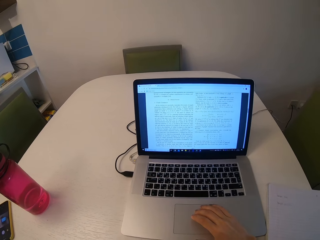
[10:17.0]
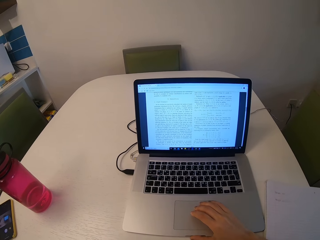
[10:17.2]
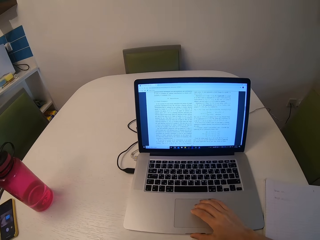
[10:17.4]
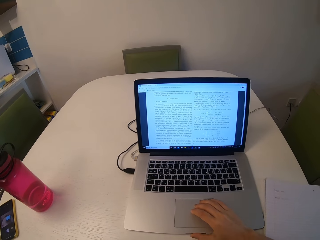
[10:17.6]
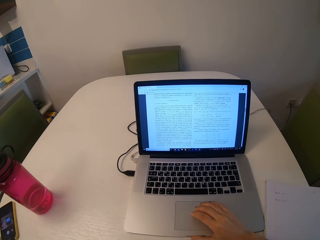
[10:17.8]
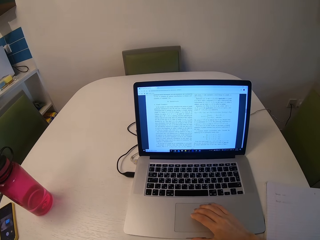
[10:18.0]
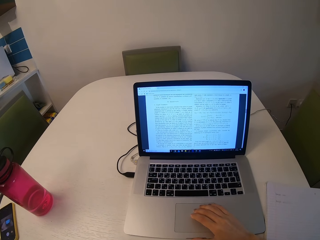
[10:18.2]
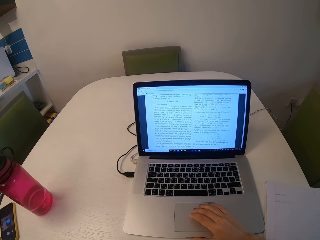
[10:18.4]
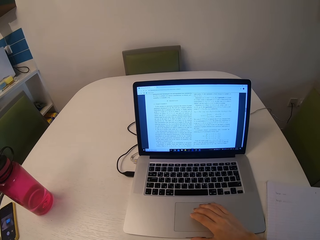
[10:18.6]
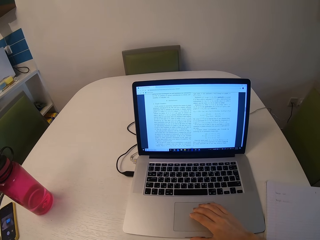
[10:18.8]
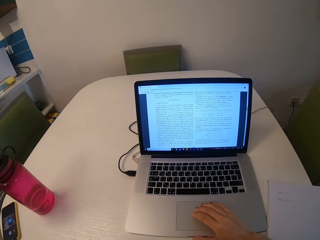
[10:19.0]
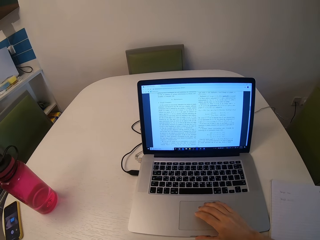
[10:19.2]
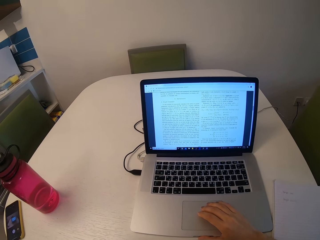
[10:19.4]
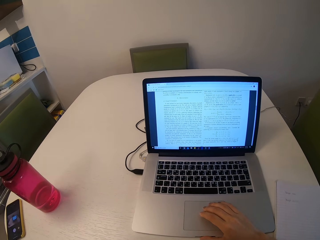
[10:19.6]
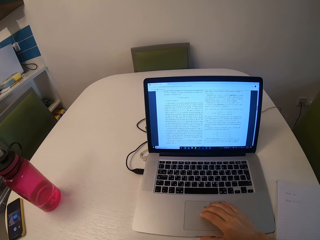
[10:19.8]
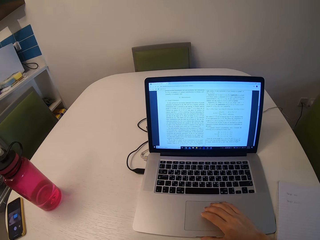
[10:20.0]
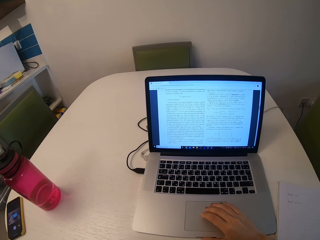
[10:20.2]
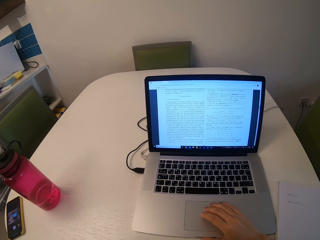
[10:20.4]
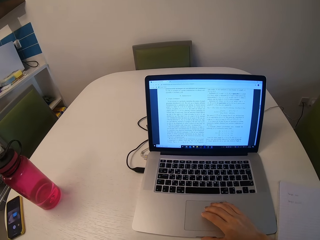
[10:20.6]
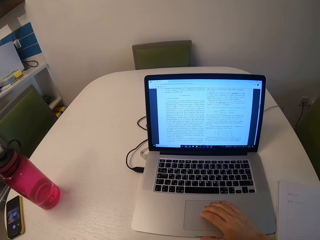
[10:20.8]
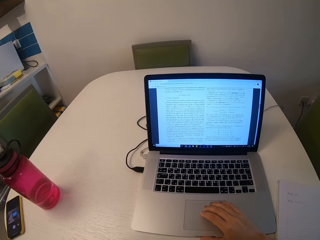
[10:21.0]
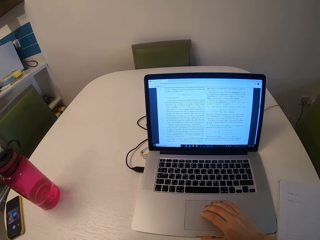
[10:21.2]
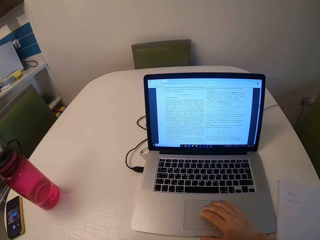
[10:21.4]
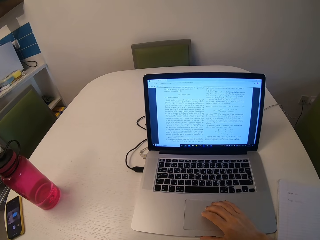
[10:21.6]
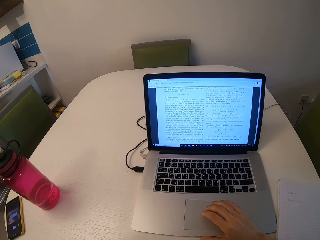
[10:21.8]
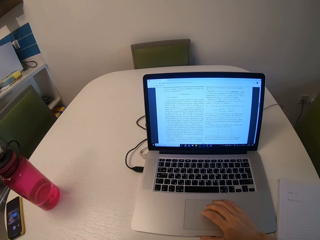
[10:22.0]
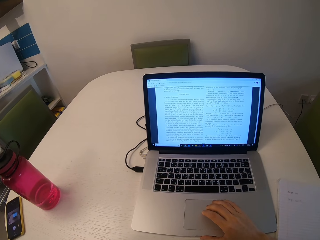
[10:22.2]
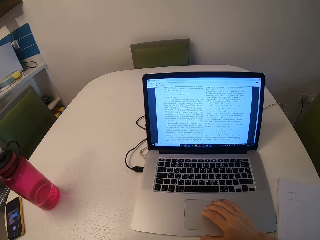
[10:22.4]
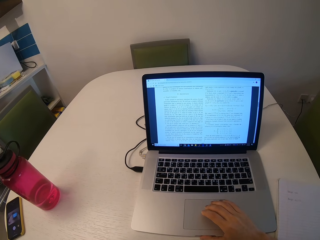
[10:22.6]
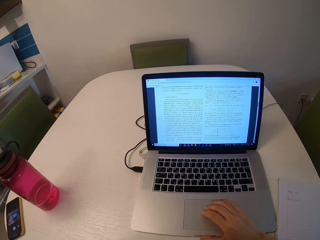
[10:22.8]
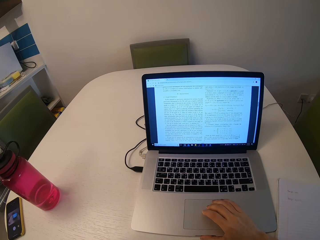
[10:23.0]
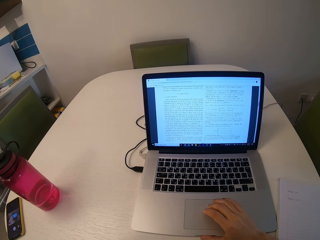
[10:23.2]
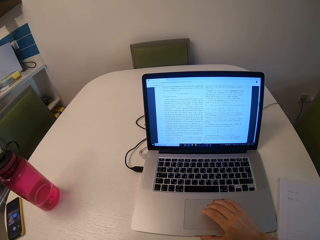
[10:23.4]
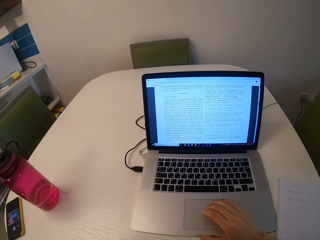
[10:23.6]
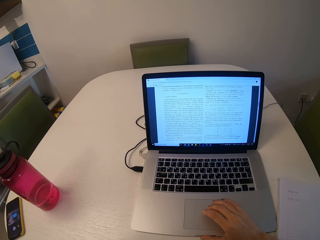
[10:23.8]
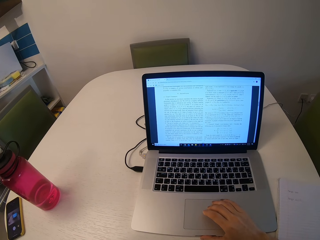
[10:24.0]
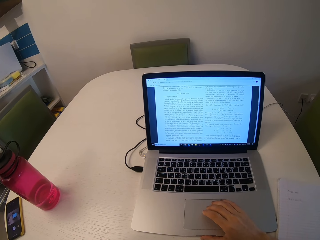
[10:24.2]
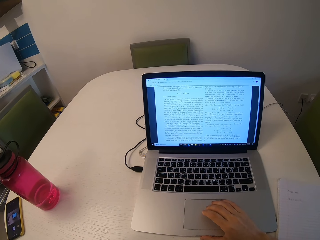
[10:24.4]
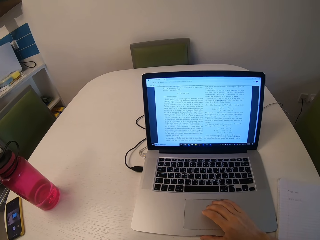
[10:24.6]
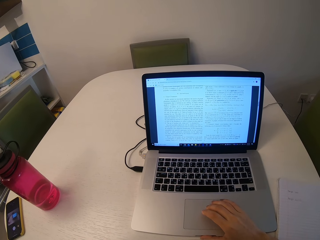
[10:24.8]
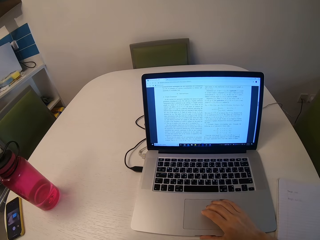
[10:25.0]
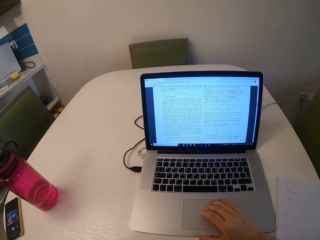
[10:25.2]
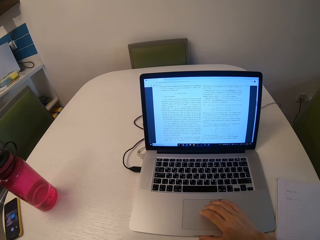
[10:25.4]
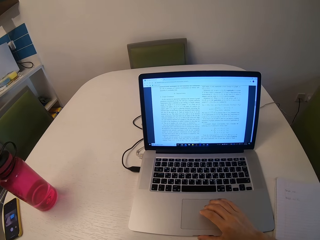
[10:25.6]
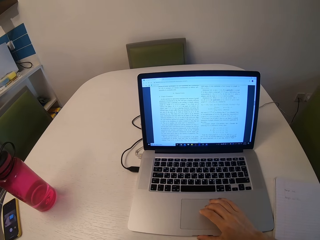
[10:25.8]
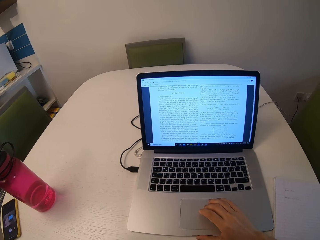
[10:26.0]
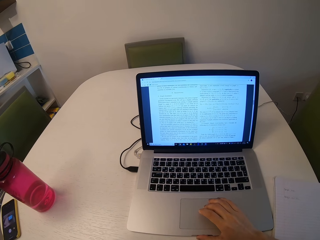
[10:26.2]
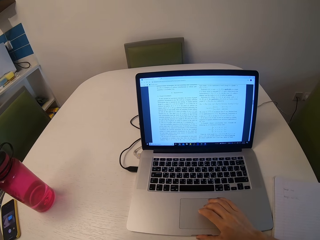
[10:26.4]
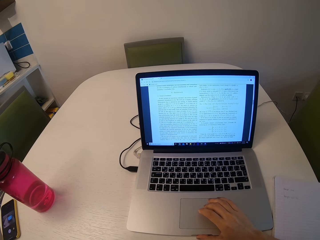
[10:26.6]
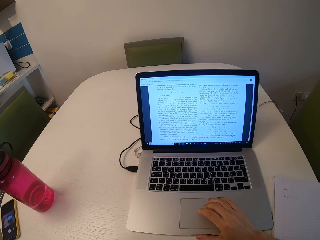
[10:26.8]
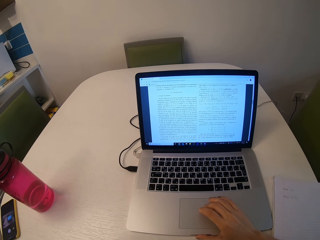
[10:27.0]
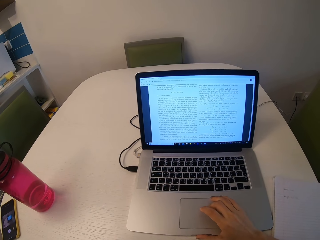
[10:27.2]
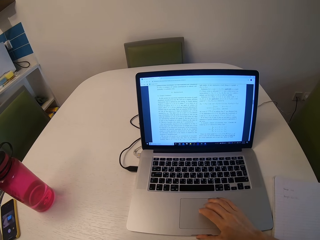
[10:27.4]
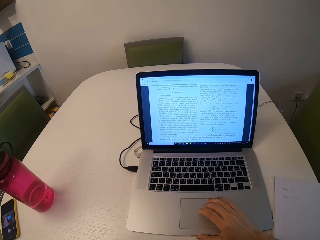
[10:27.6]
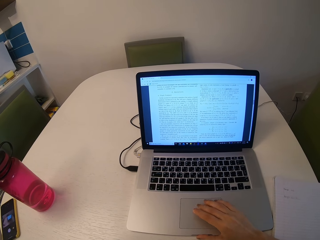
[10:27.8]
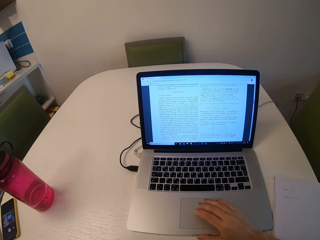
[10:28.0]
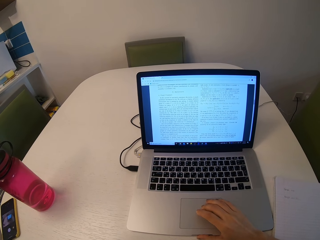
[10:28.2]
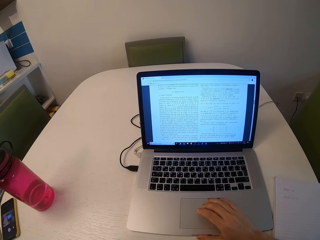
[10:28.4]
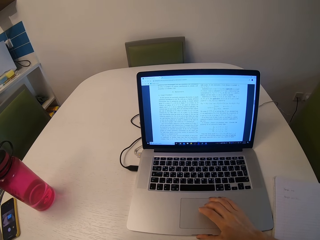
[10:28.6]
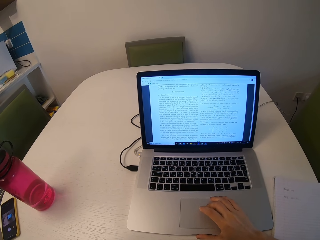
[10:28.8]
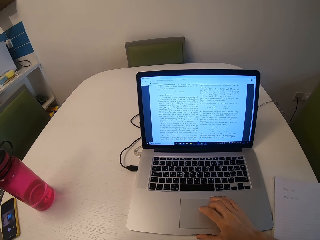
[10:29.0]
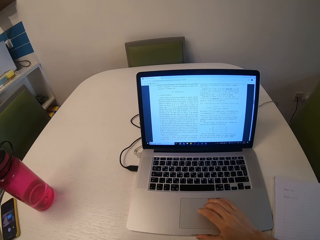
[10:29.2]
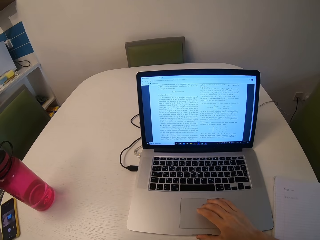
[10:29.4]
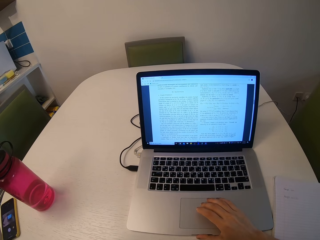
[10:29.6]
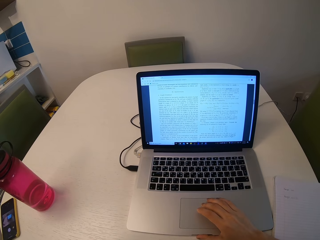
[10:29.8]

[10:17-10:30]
The camera wearer shakes her head. She reads through the document.

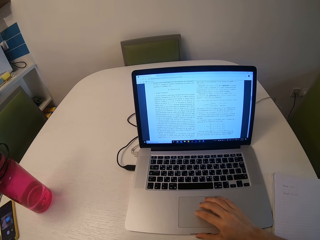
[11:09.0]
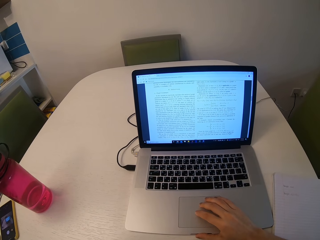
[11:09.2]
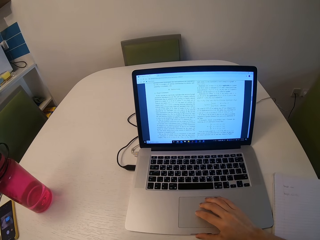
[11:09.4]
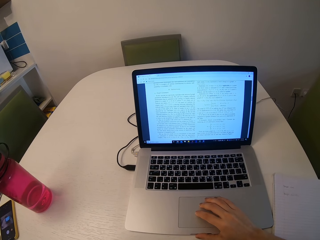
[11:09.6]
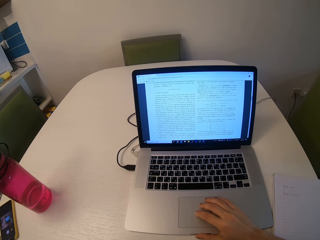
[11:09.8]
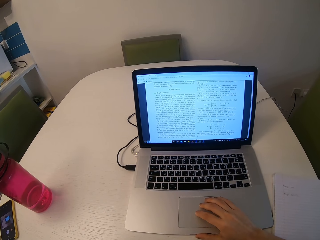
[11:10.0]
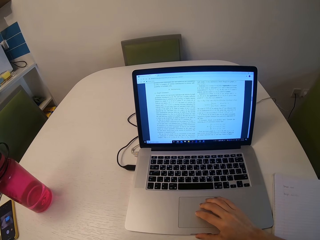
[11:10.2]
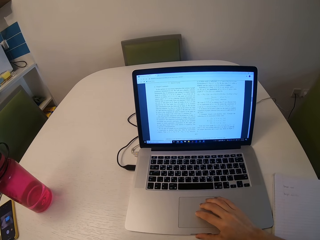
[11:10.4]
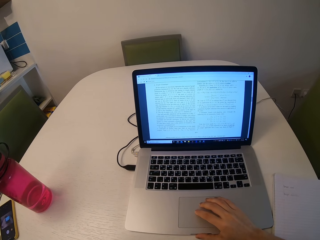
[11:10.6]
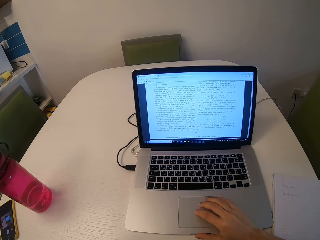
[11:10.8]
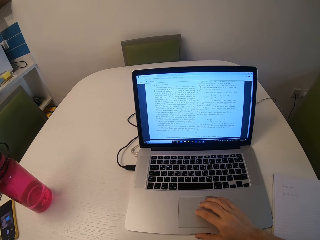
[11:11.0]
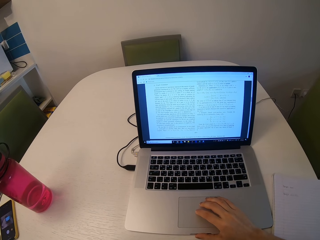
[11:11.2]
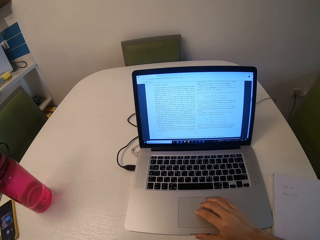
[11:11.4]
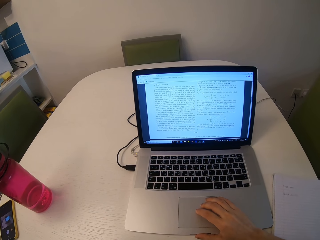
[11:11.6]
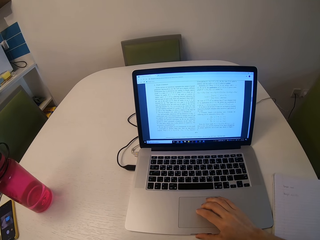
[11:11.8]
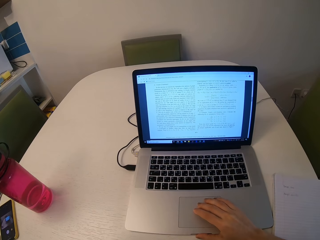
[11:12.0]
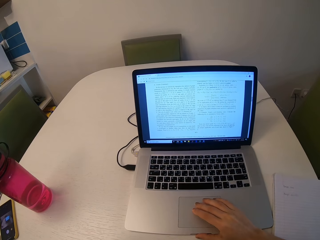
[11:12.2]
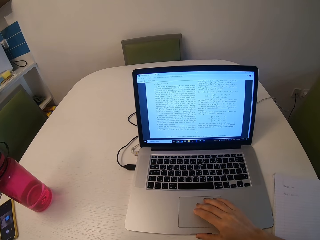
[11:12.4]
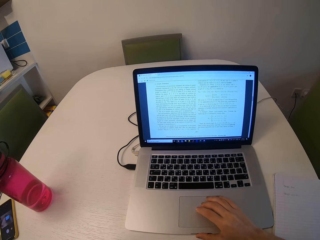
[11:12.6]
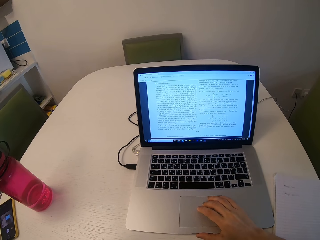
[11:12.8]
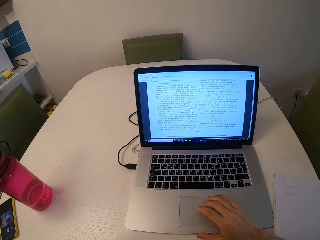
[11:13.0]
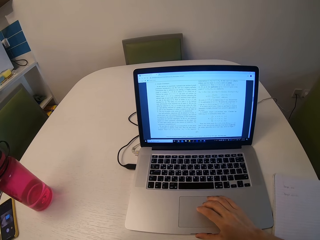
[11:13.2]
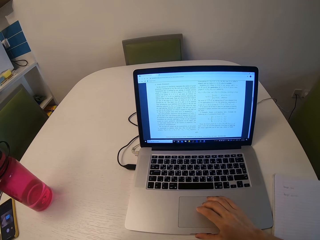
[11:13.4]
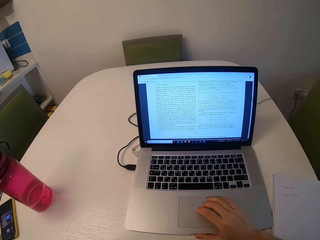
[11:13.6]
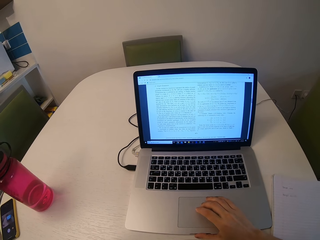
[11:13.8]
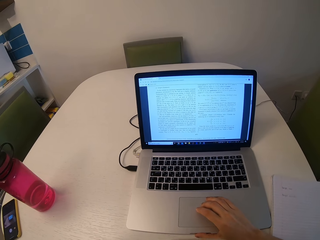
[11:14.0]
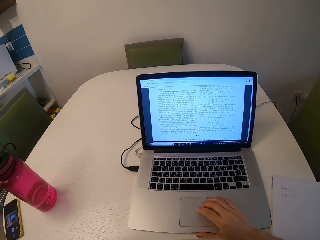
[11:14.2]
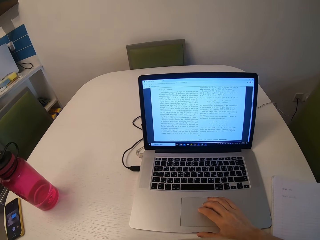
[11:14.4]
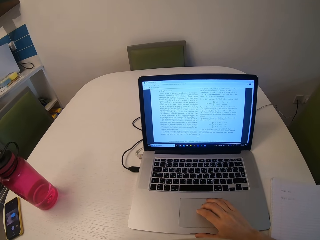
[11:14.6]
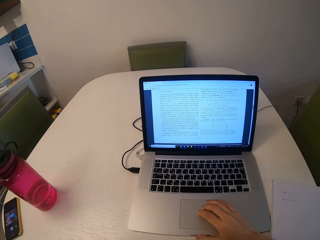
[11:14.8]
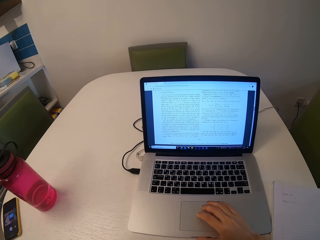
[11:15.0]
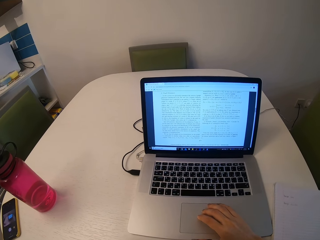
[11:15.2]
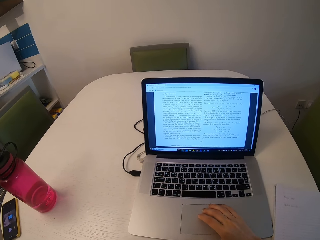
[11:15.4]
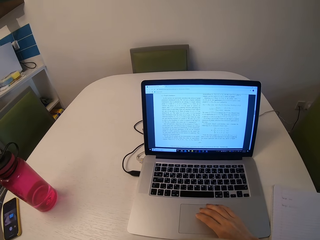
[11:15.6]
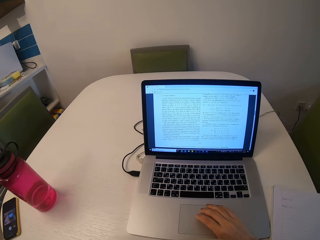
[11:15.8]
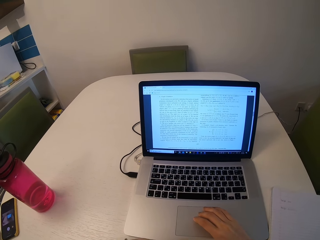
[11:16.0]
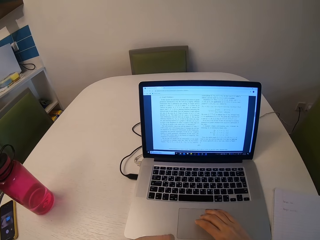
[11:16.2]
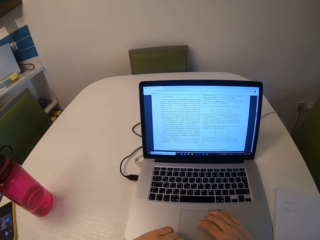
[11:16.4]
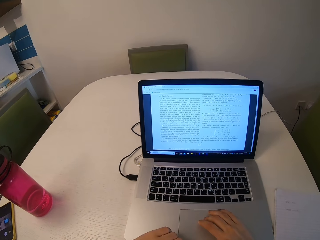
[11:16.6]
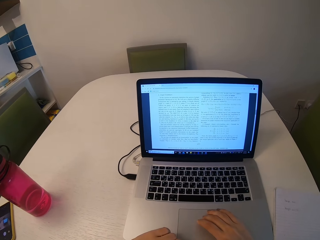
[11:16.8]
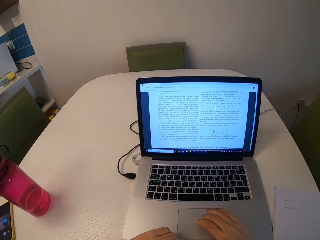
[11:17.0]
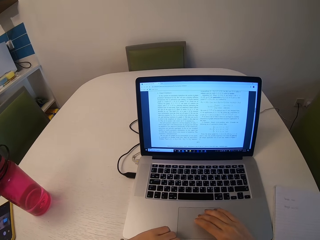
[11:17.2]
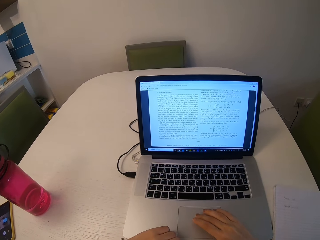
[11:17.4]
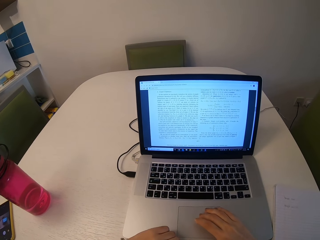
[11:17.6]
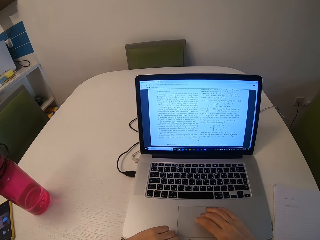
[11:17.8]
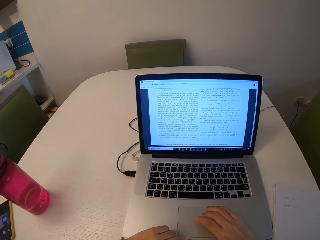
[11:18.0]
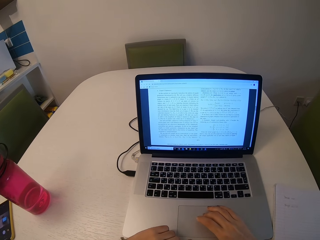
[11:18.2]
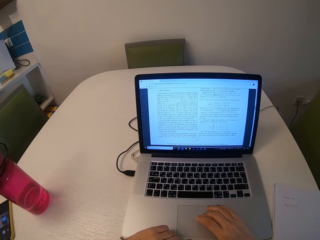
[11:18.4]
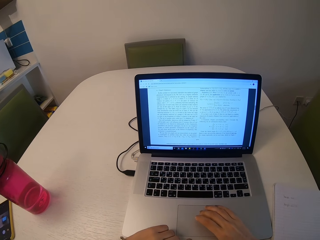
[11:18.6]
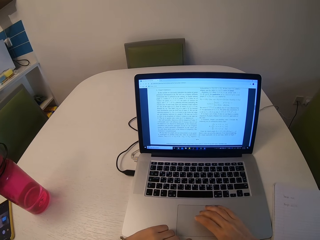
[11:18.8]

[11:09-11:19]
The camera wearer scrolls the document on the touchpad. They read through the document.
